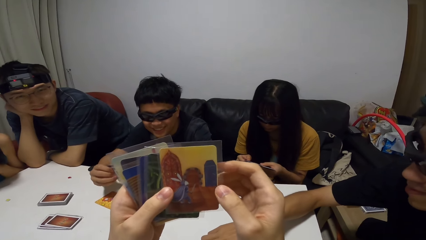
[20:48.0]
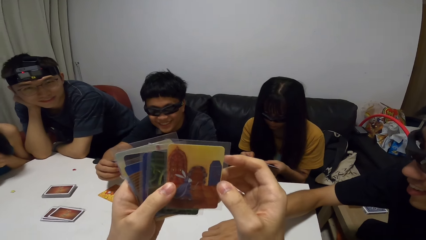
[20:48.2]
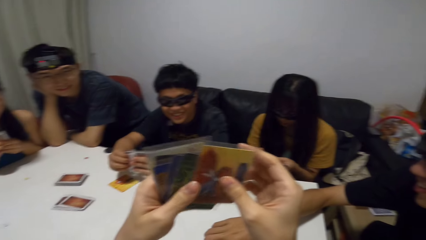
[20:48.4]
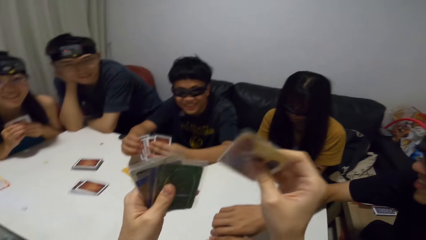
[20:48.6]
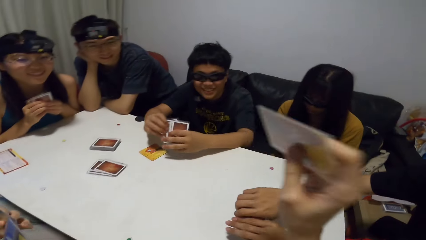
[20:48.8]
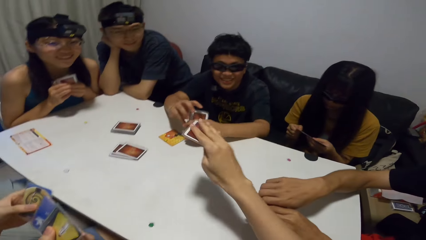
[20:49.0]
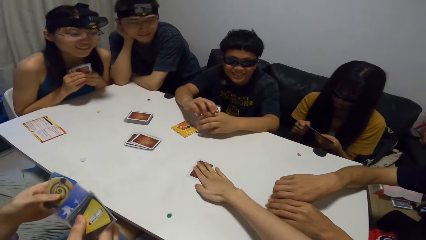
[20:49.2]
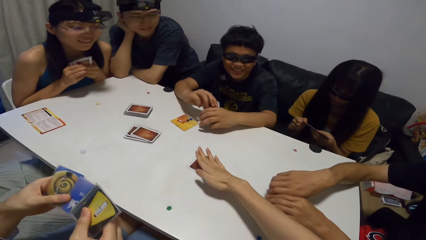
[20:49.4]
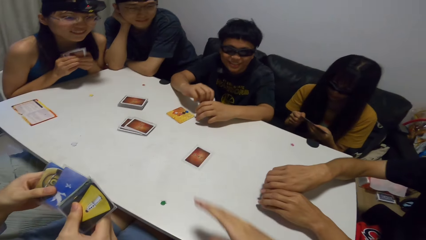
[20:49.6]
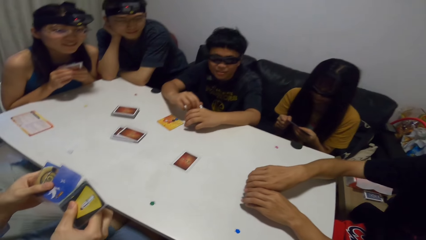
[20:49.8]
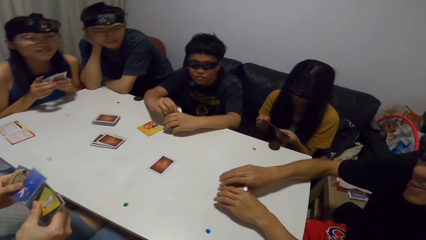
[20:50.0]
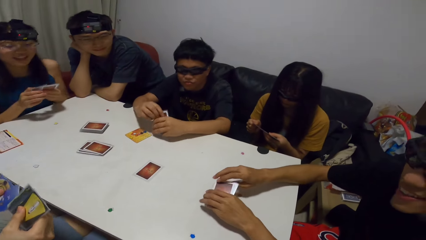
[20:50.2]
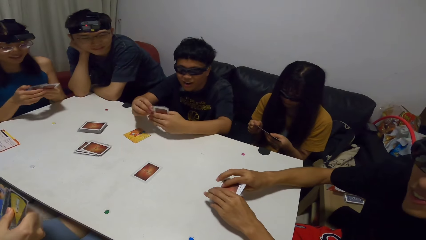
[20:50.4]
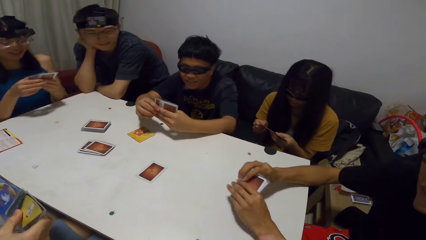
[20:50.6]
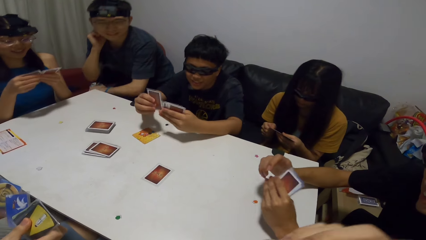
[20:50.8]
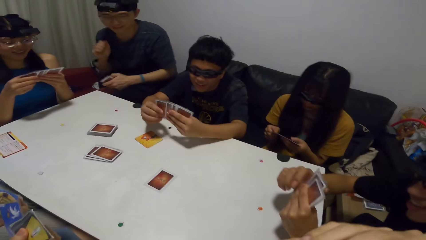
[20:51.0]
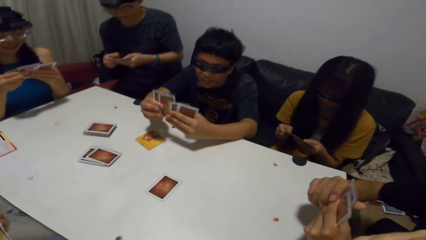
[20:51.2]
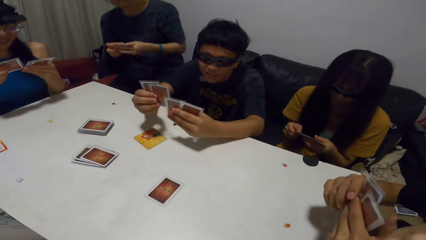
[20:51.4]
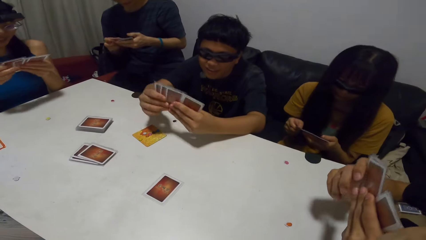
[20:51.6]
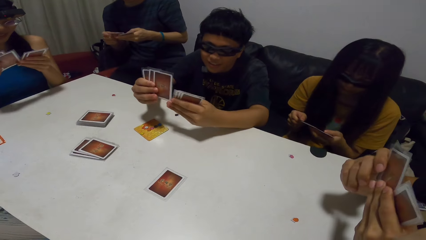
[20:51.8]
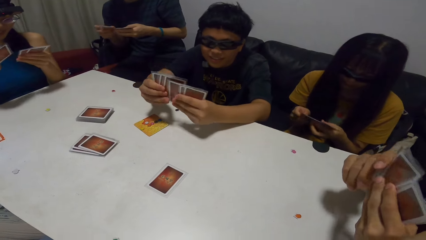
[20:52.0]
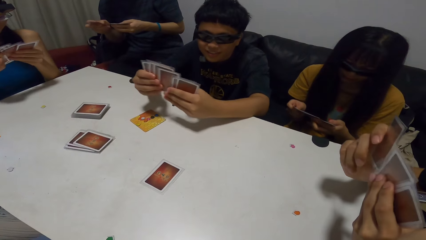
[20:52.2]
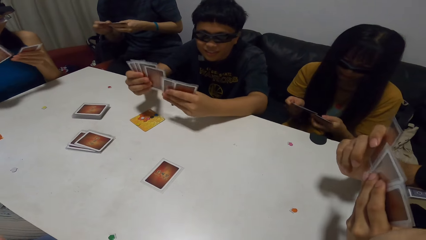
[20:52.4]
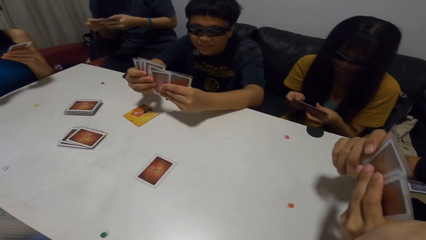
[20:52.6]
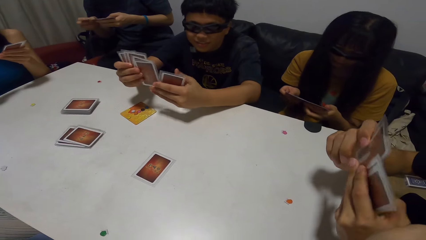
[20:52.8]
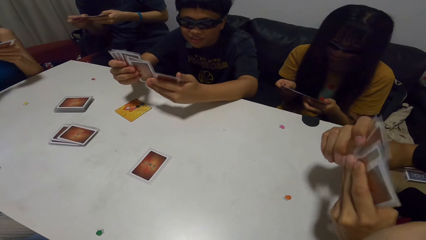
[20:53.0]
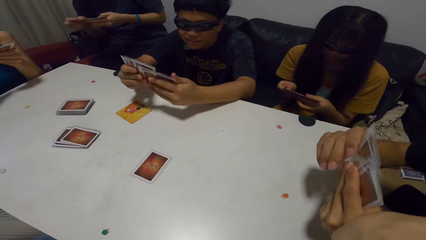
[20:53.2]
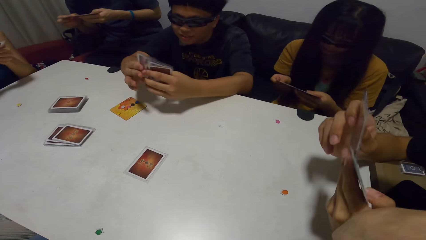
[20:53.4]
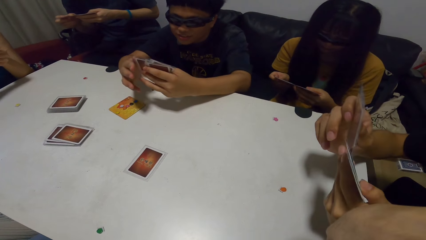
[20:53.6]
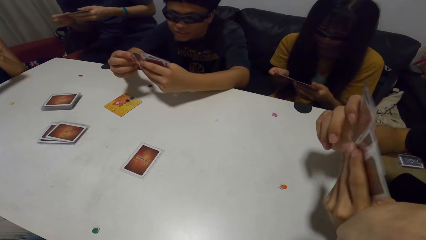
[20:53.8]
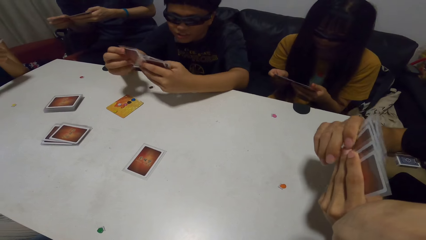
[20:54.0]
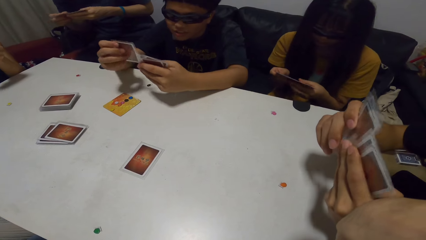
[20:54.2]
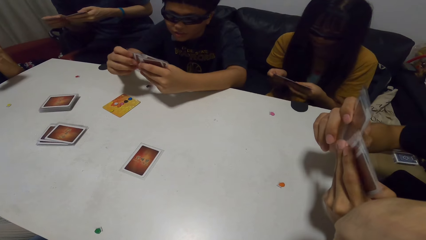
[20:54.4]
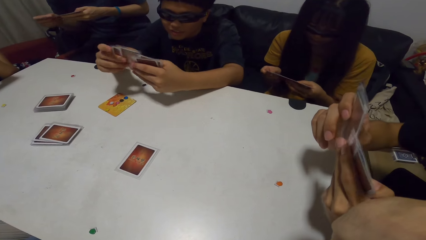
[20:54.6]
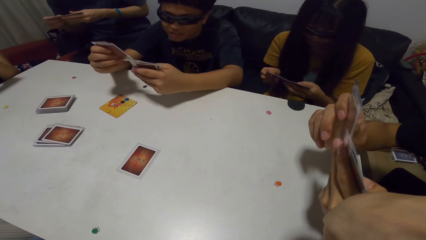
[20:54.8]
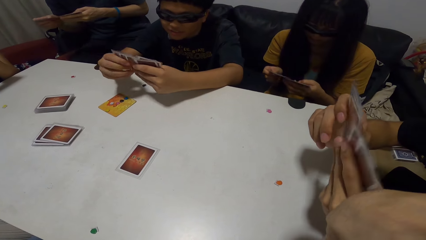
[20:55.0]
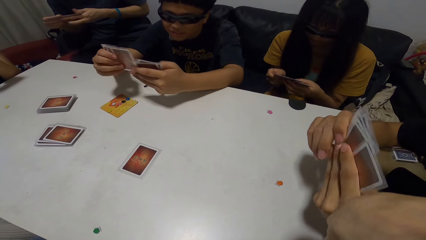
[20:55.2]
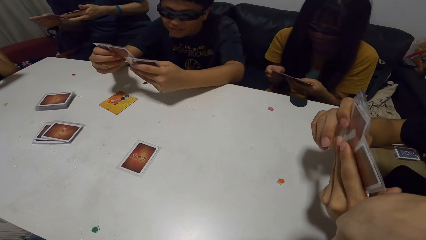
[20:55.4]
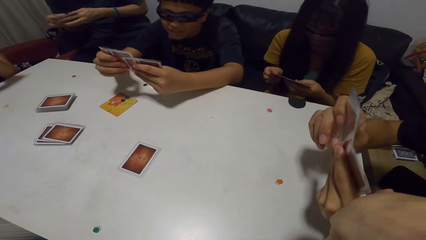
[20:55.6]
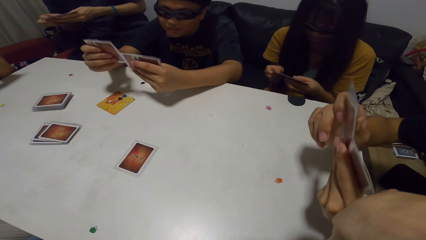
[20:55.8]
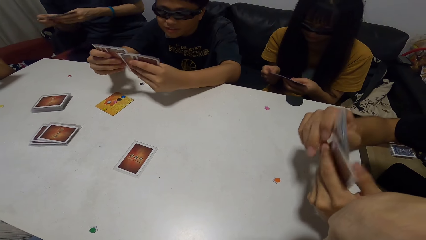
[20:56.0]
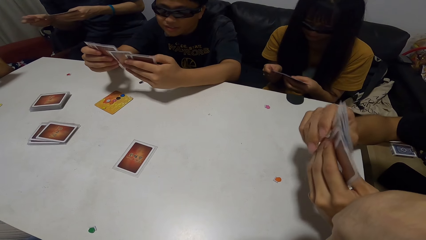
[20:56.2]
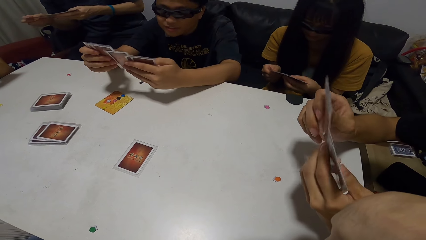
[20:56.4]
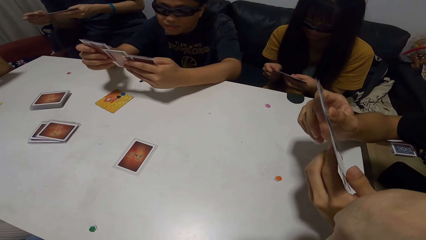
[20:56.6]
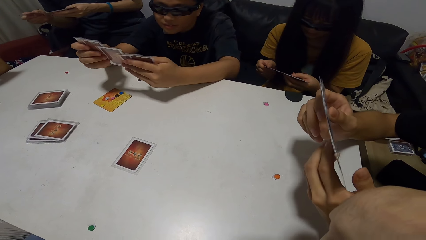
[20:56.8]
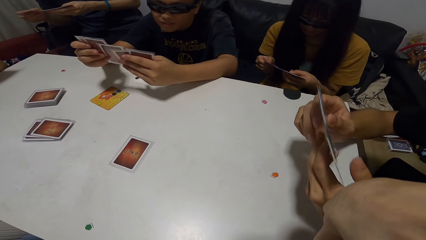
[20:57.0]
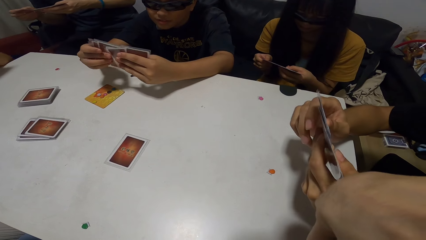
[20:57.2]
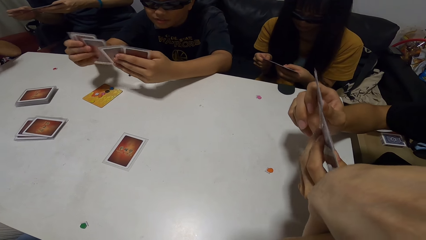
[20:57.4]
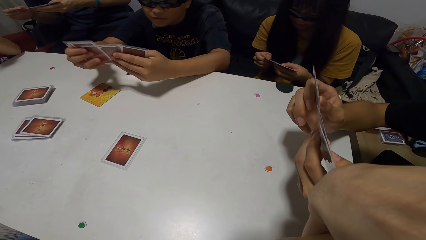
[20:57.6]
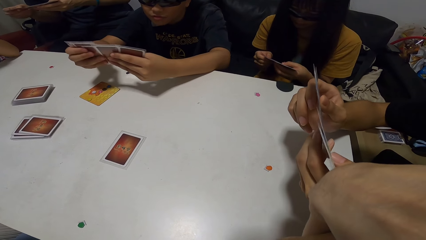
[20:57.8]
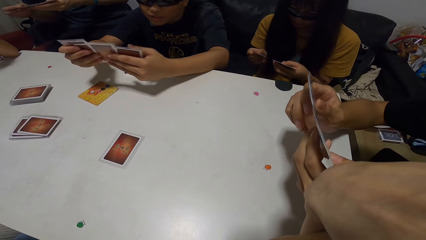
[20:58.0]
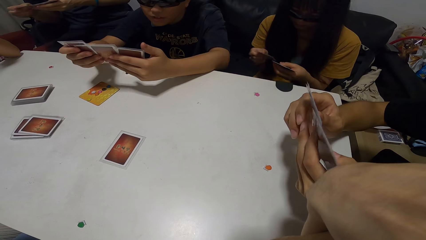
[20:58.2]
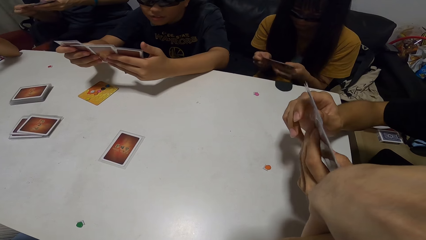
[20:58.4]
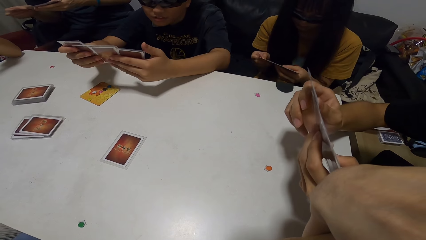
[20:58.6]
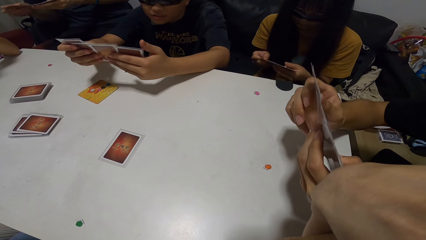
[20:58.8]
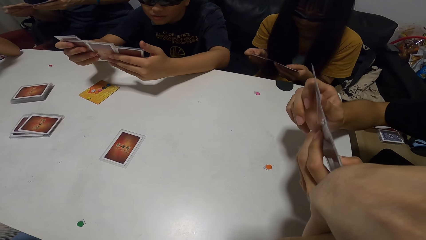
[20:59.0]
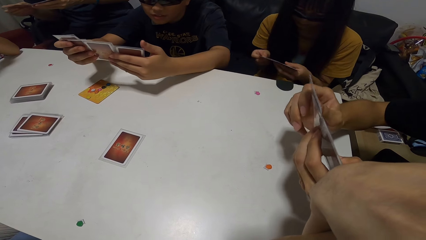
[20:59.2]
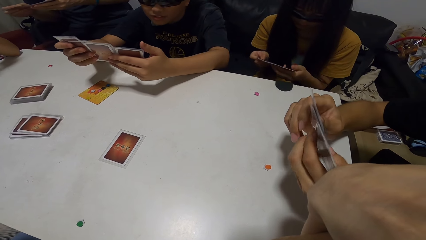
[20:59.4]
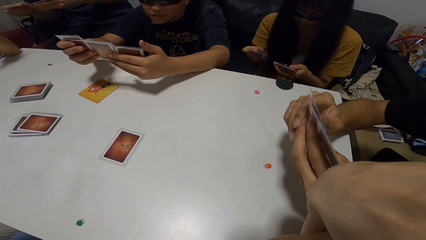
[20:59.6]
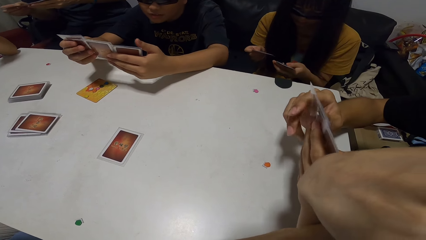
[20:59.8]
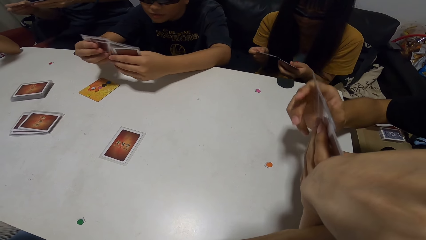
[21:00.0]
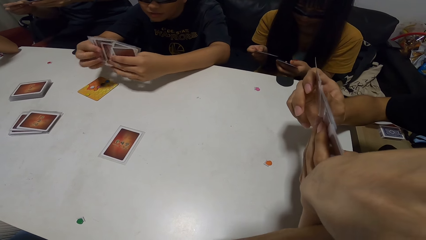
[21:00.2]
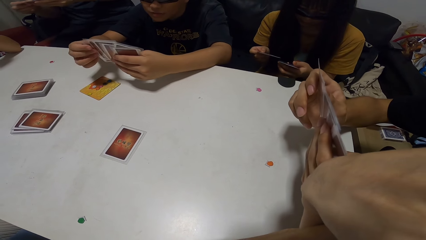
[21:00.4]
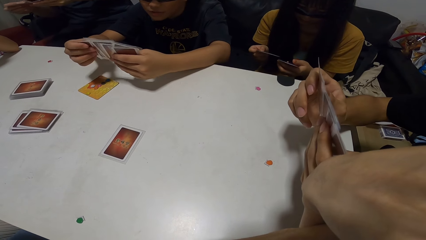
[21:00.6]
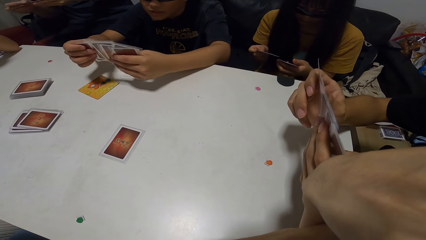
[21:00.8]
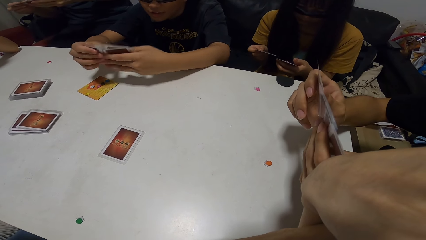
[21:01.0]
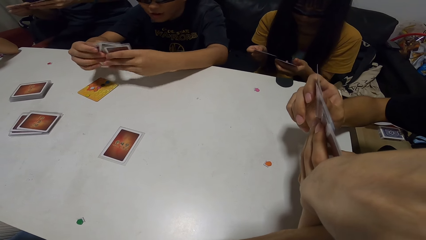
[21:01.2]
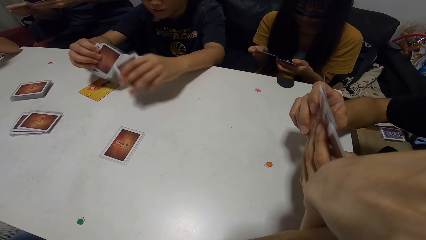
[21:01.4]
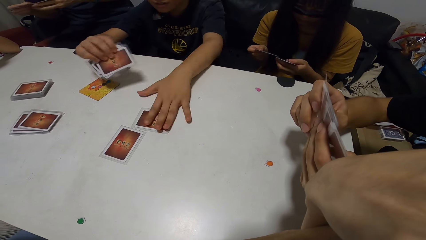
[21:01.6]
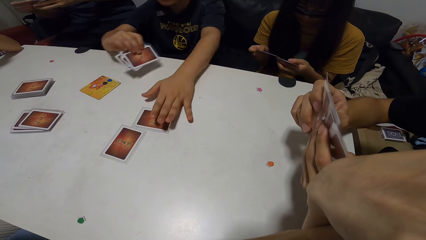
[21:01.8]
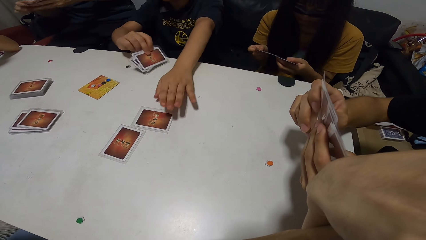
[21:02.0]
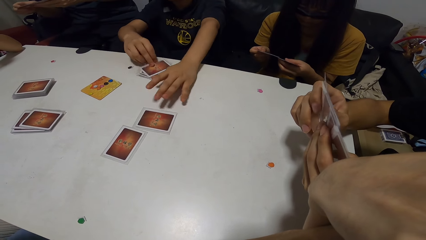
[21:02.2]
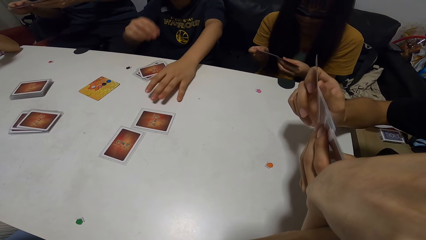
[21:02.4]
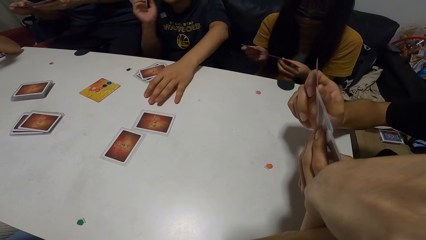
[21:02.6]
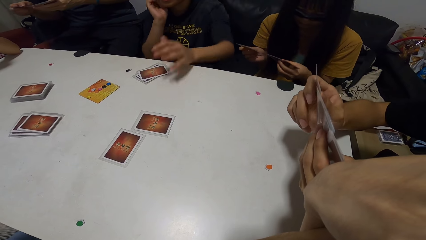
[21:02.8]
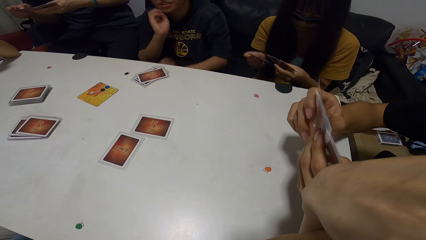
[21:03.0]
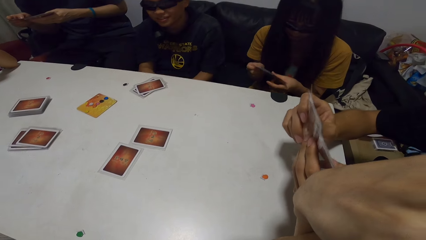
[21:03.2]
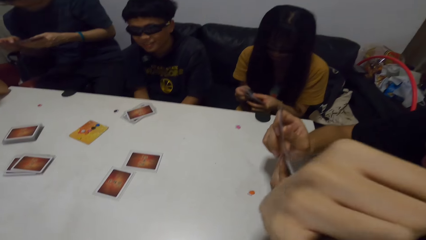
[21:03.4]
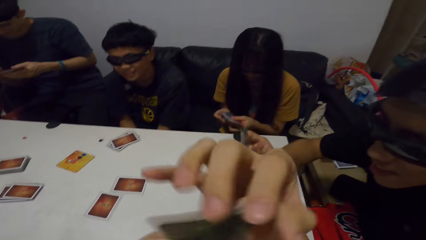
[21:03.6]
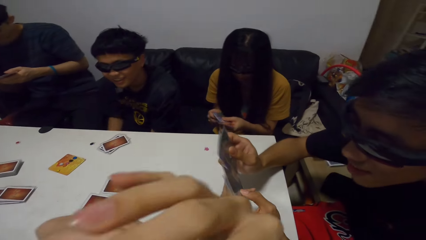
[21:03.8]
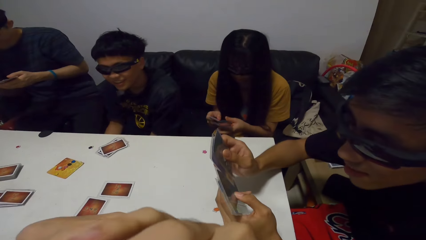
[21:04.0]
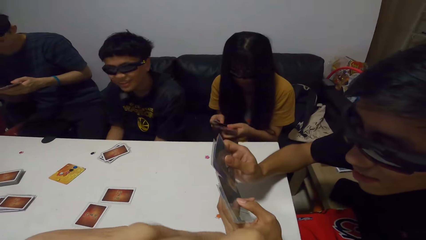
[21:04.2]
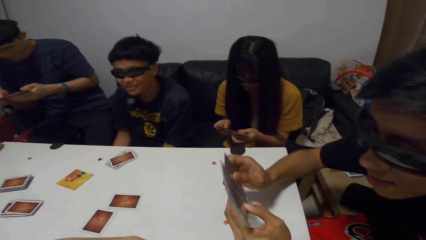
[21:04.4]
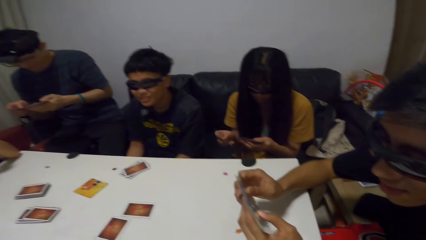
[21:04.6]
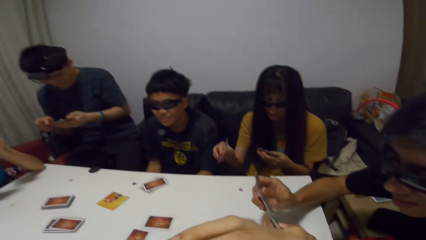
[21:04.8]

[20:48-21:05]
The camera wearer drops a card on the table with his right hand. The people look through the cards in their hands. A man drops a card on the table with his left hand.
